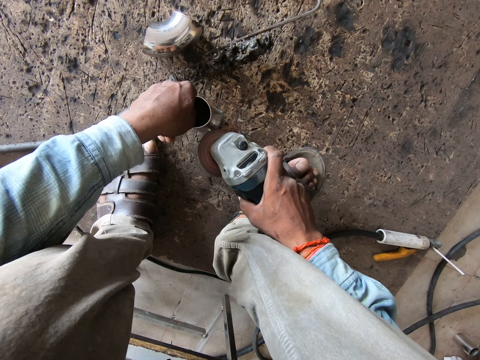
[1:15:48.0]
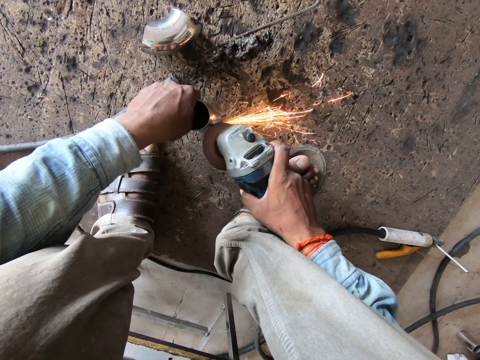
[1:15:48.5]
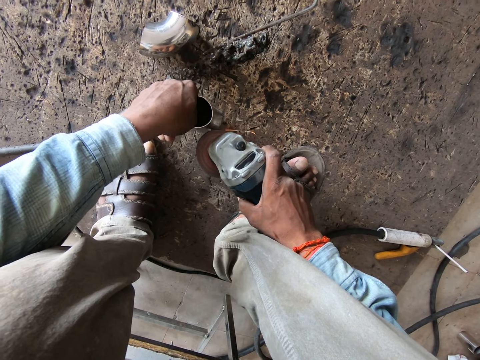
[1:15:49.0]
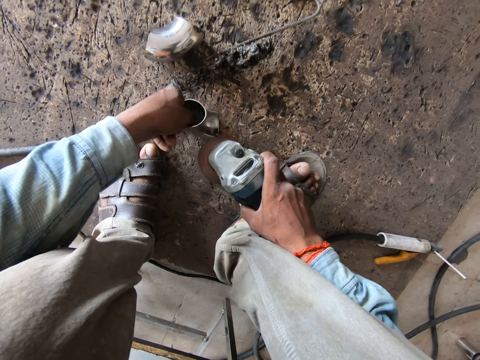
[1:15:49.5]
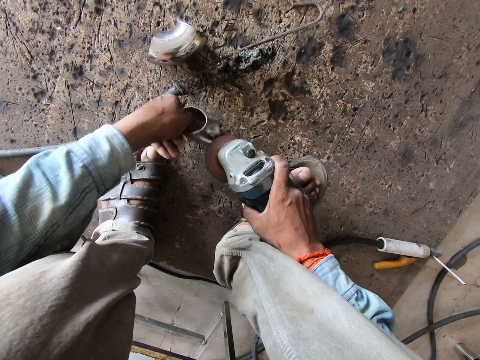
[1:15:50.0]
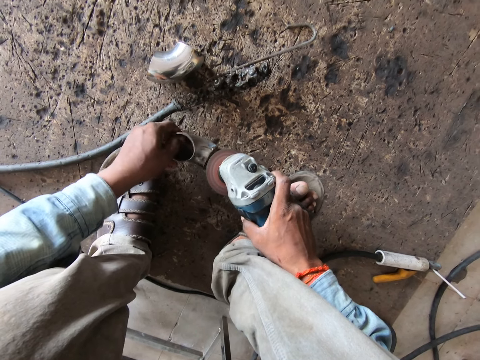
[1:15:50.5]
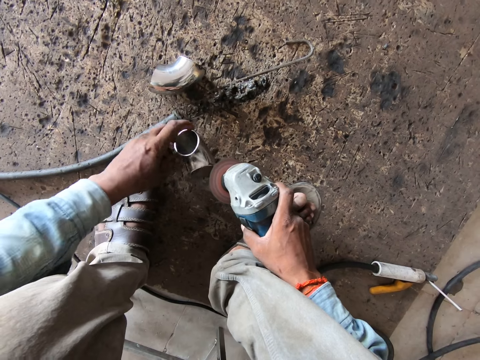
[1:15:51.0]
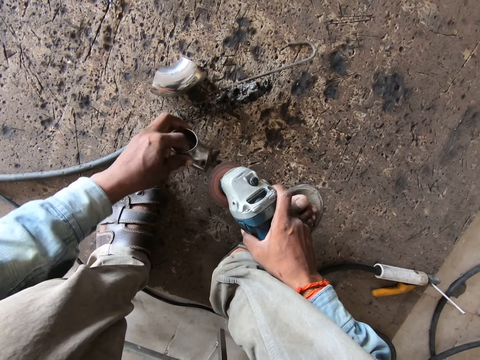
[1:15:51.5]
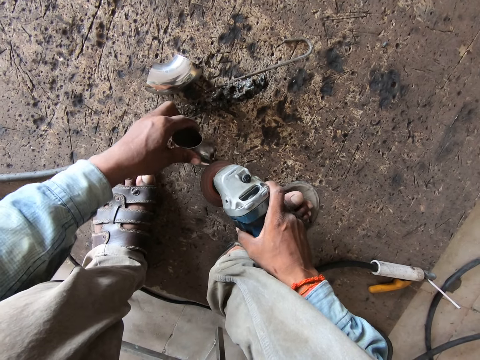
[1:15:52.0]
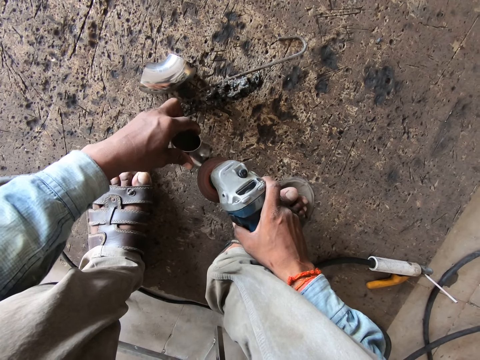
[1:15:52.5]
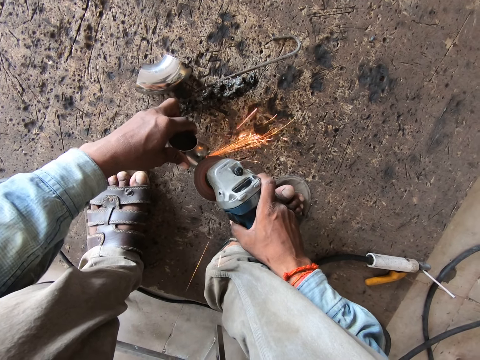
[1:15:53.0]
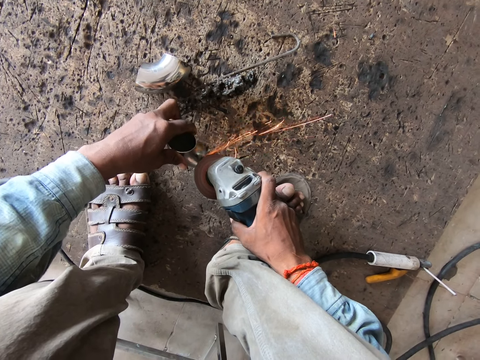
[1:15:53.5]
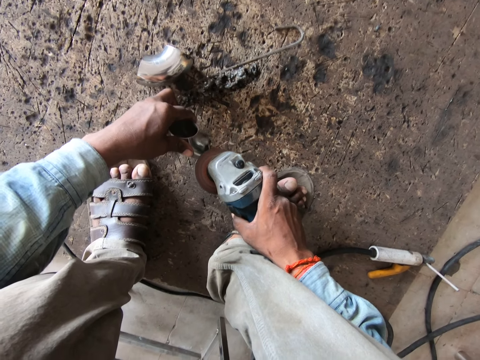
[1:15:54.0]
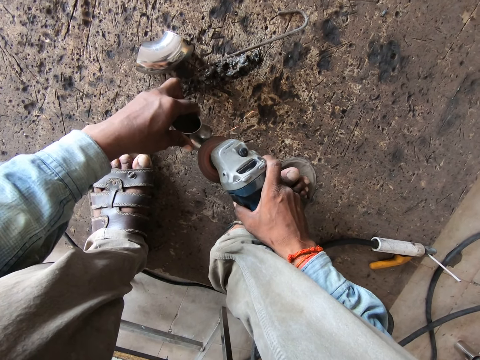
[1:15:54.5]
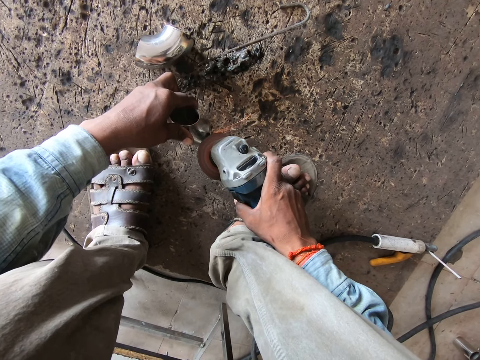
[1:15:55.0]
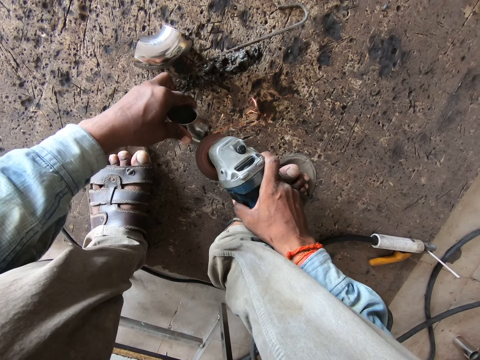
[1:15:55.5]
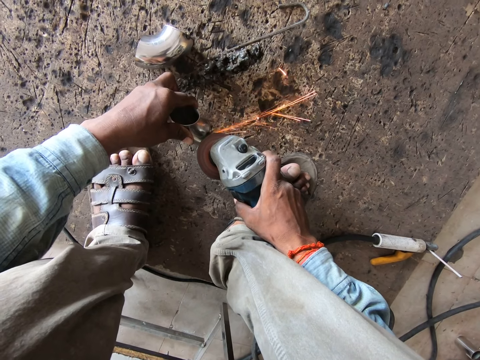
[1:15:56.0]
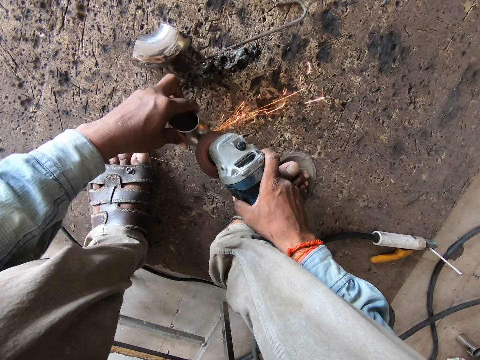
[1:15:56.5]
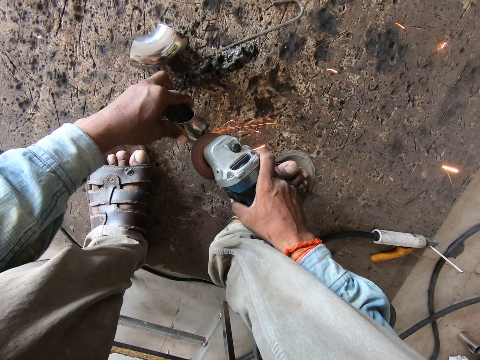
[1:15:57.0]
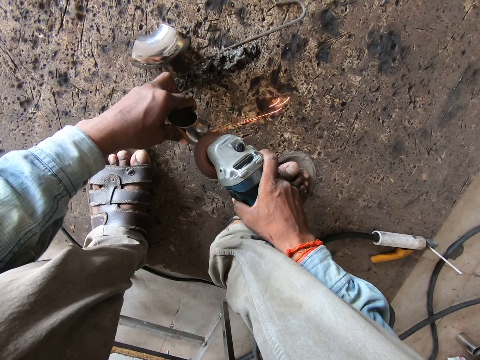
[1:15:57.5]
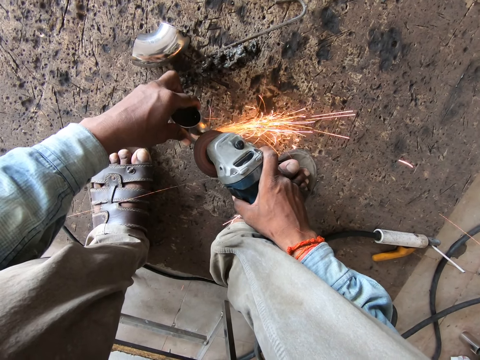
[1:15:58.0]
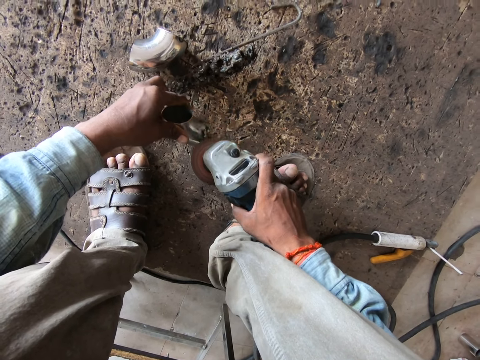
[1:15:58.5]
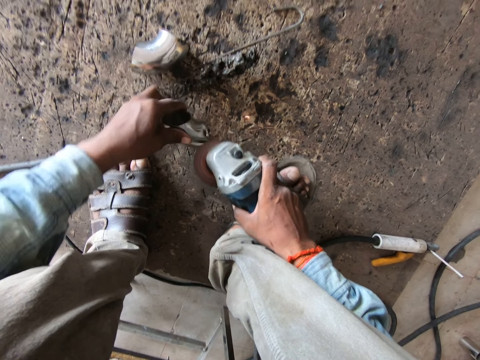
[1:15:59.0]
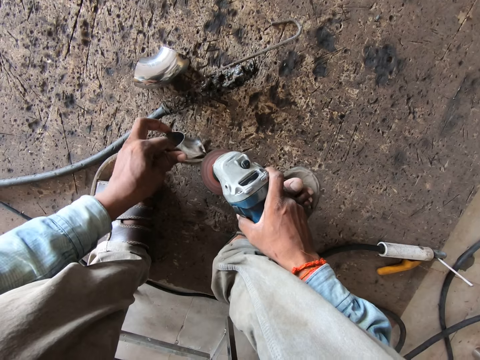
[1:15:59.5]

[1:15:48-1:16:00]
The camera wearer moves the steel elbow on the floor with his left hand. He checks the metal. He grinds the steel elbow with the angle grinder in his right hand.

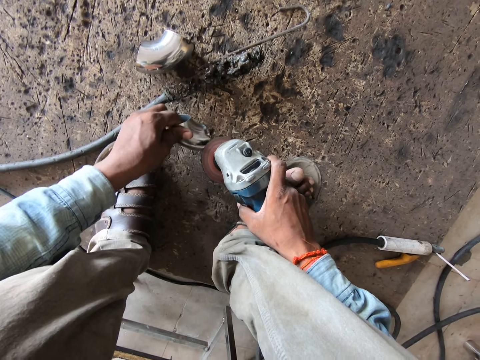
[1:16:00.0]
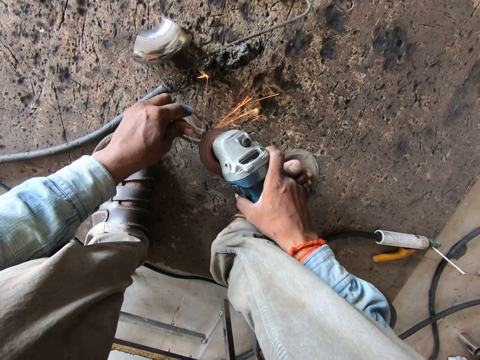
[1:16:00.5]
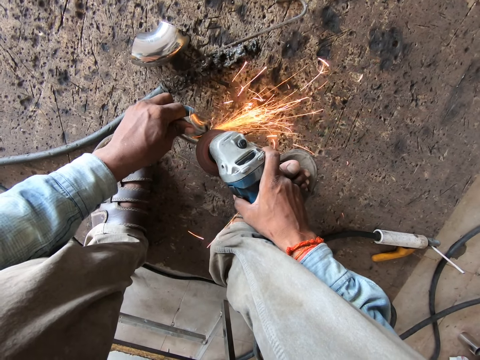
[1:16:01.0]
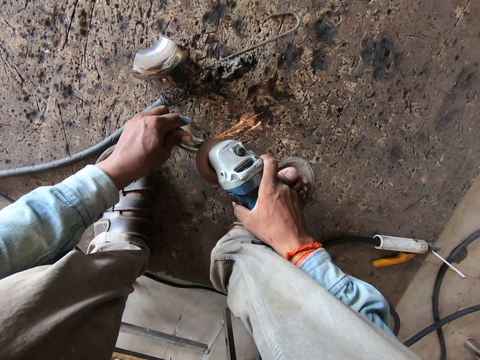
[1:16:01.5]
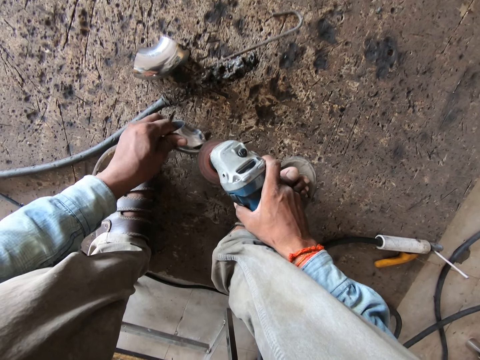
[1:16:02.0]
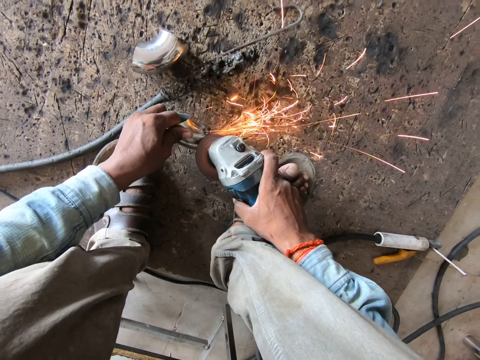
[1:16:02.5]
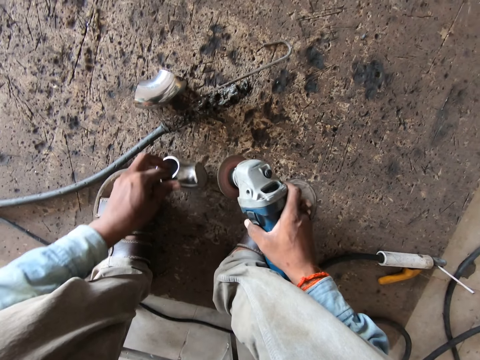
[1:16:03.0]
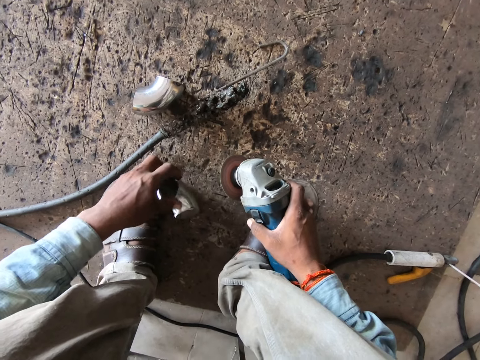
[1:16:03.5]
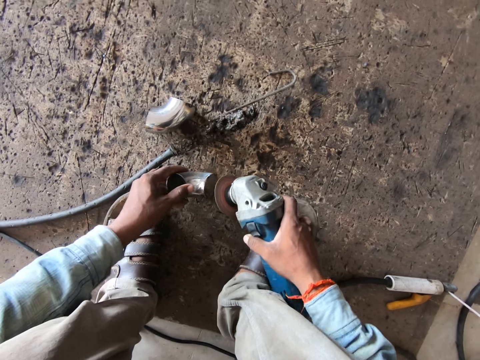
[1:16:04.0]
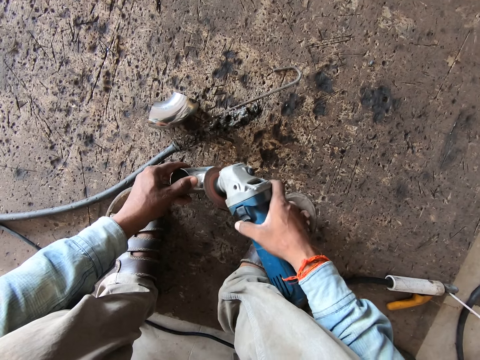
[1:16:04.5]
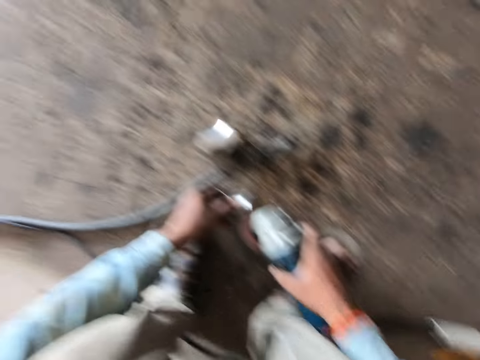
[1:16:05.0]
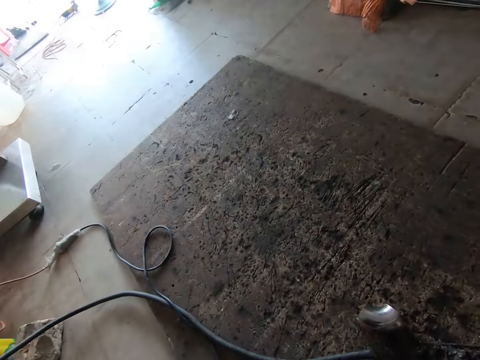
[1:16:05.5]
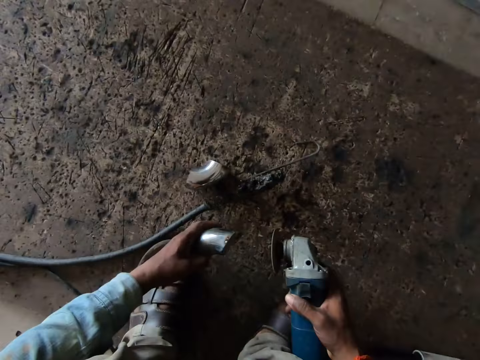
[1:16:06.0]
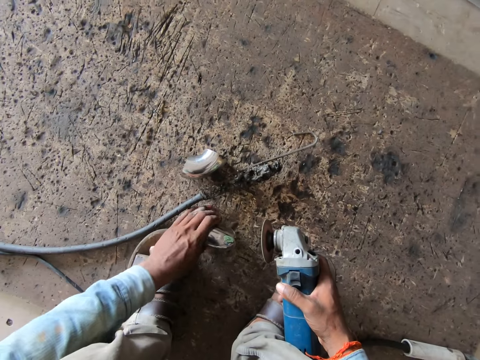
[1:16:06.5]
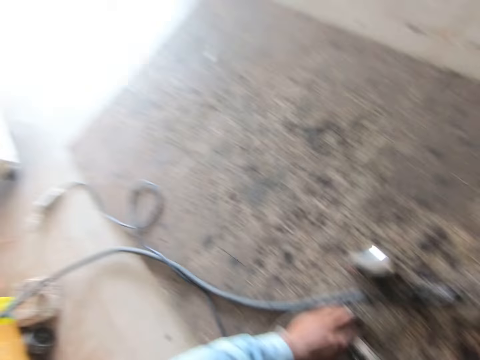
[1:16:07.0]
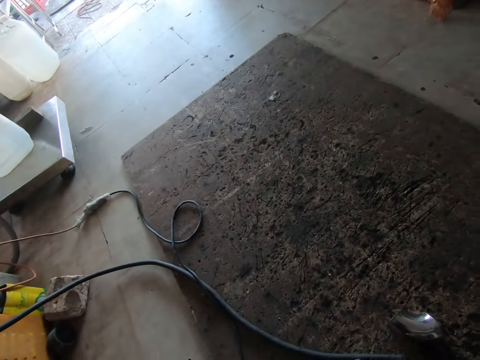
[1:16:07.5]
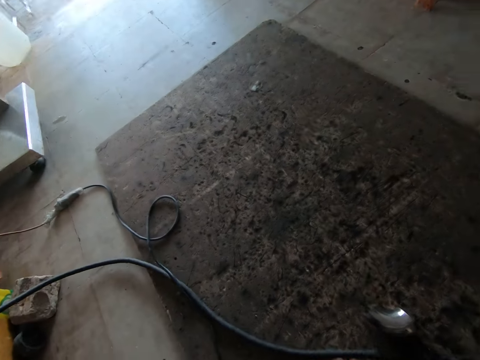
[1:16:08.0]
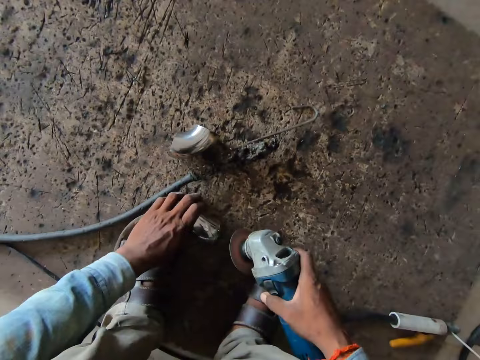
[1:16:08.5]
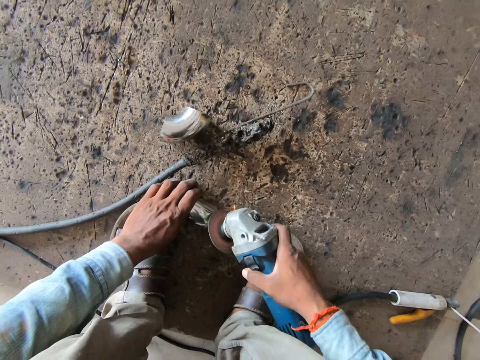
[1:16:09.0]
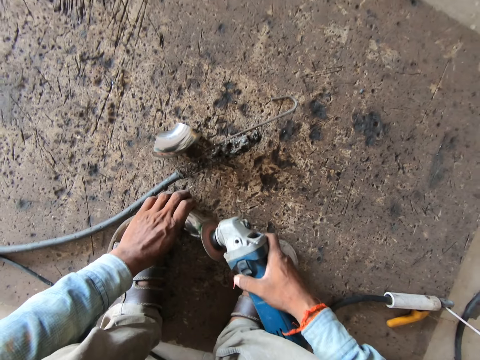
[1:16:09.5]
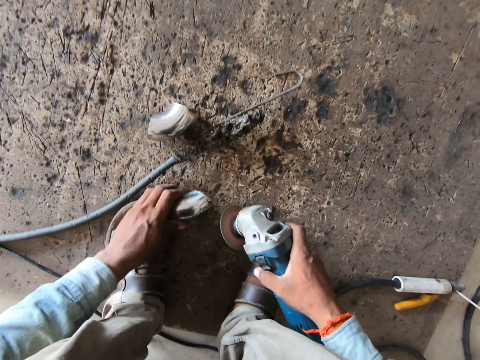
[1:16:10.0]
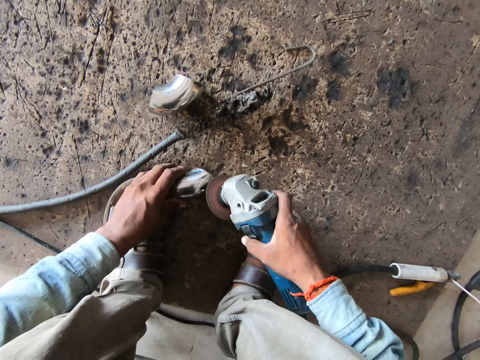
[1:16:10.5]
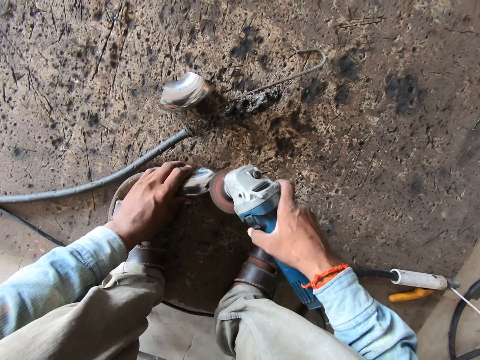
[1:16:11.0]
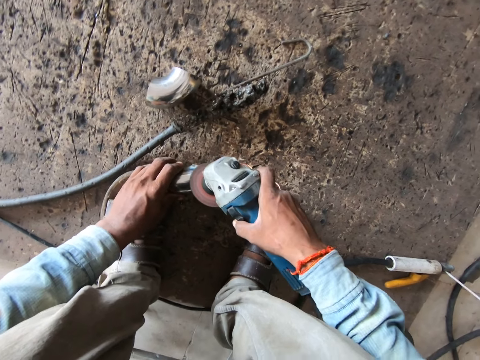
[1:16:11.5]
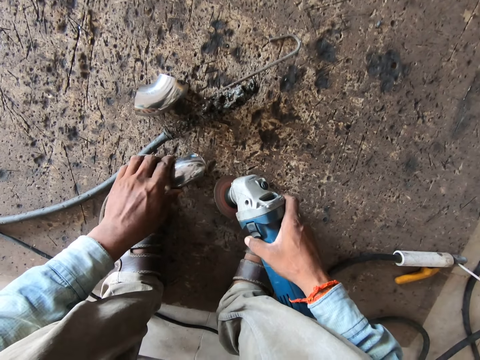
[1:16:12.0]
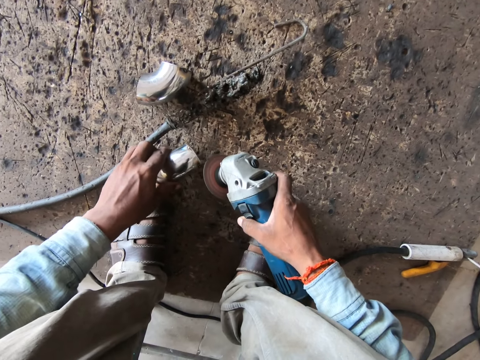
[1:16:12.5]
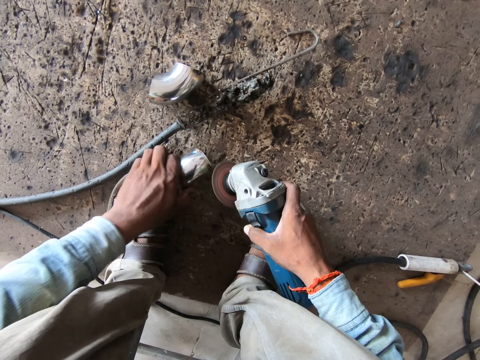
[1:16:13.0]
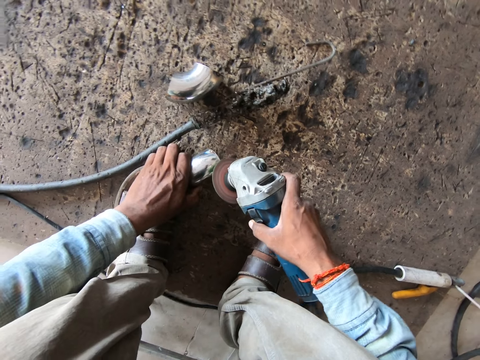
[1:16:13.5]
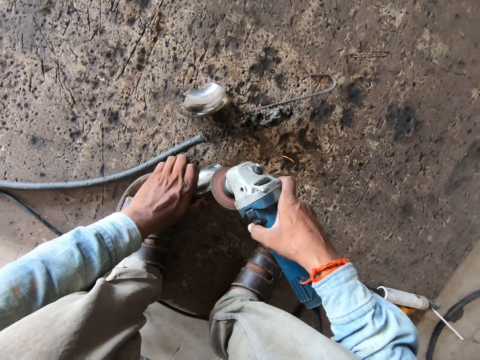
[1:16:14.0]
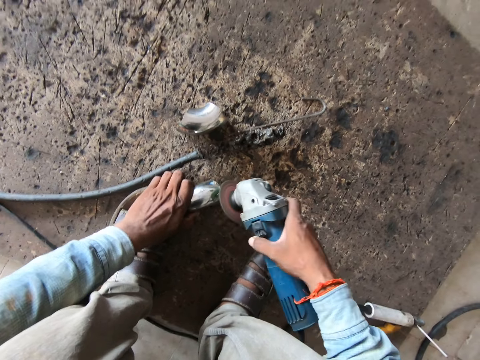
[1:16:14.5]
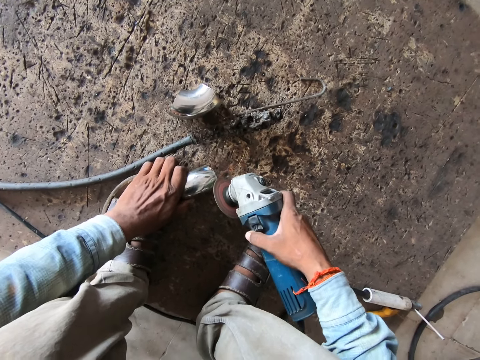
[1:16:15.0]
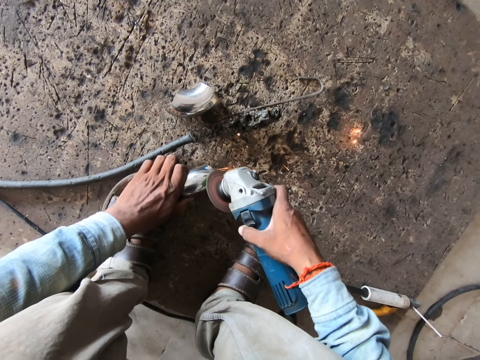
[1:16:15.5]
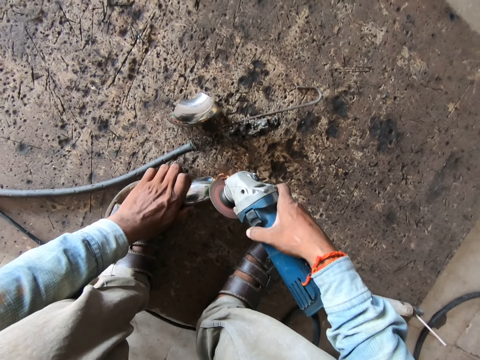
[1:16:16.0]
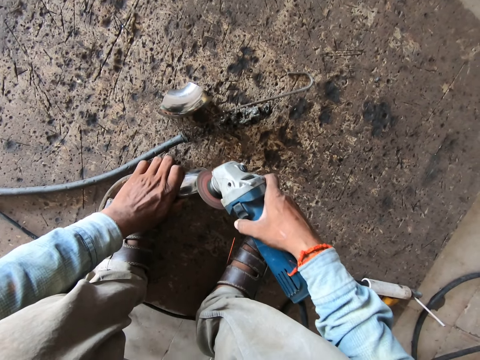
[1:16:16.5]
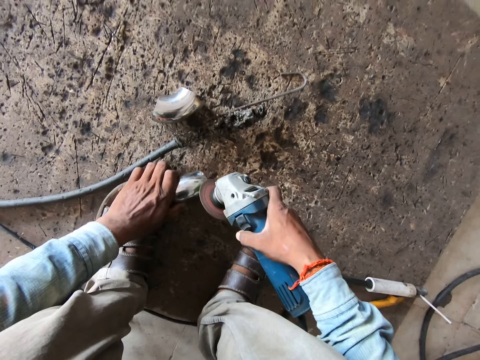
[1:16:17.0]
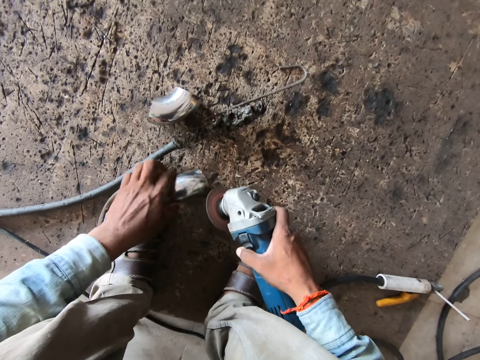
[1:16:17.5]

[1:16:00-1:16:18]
The camera wearer adjusts the steel elbow on the floor with his left hand. He grinds the steel elbow with the angle grinder in his right hand. He looks around the workshop. He checks the metal. He looks around the workshop. He polishes the metal. He grinds the steel elbow with the angle grinder in his right hand.
